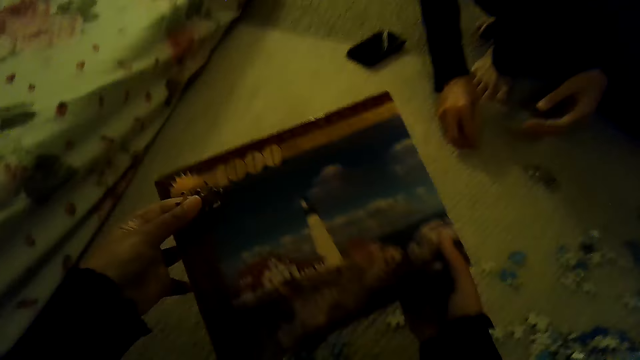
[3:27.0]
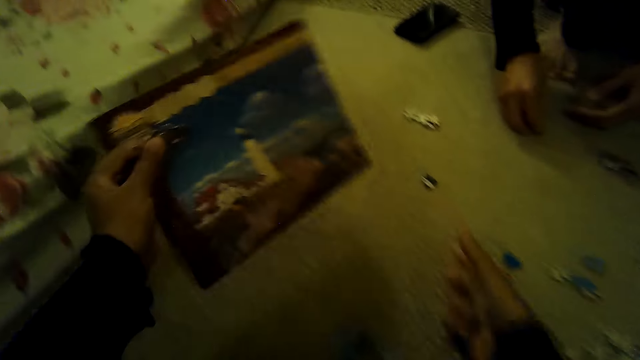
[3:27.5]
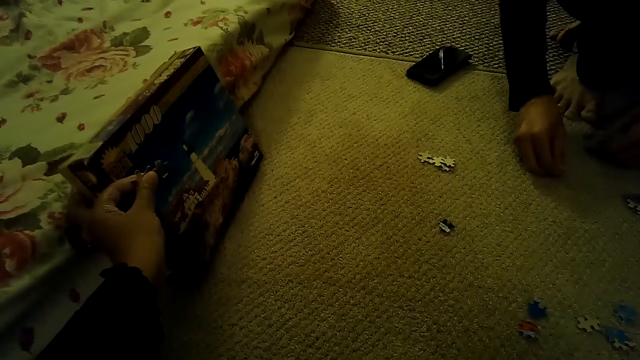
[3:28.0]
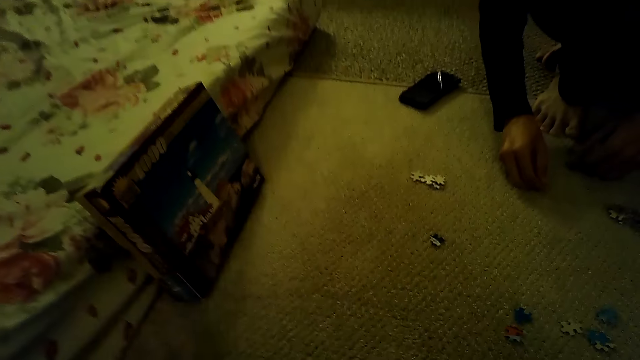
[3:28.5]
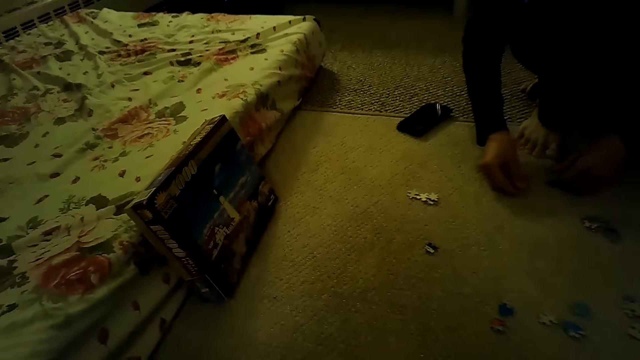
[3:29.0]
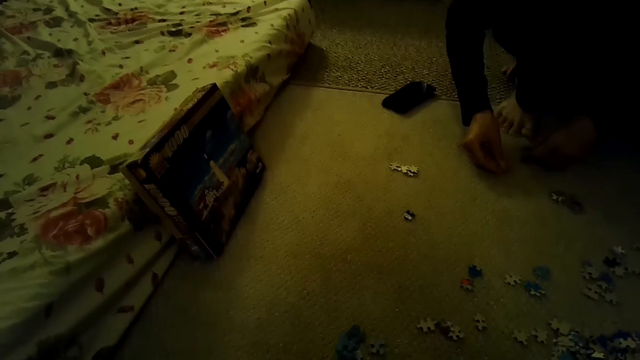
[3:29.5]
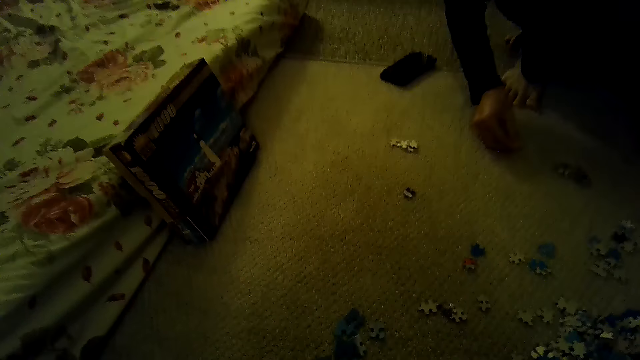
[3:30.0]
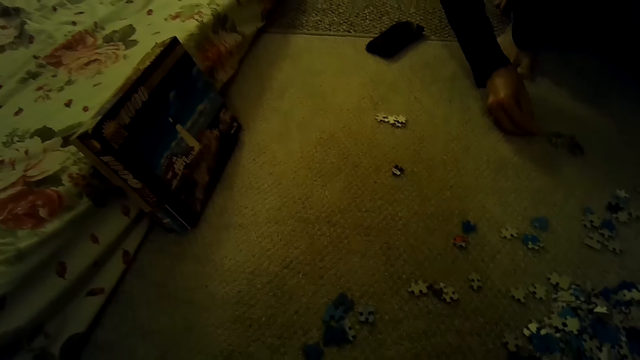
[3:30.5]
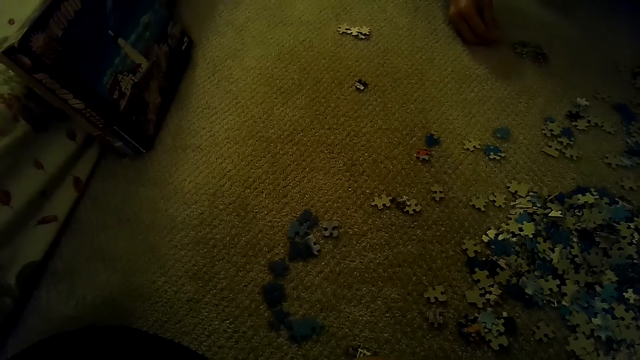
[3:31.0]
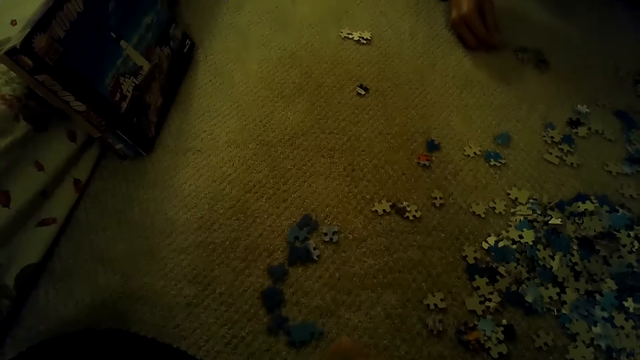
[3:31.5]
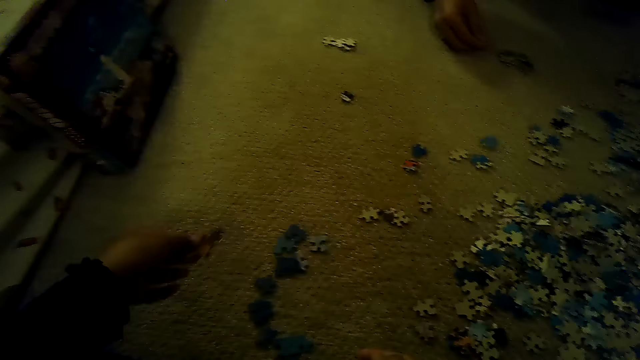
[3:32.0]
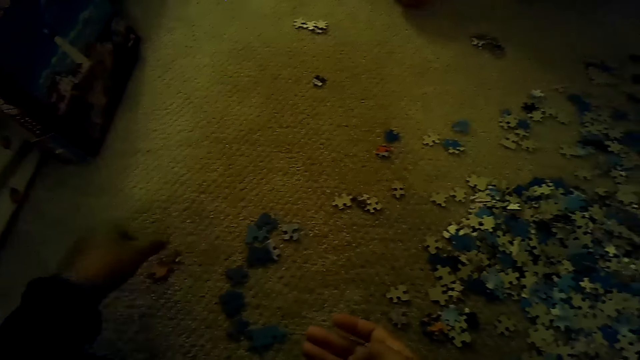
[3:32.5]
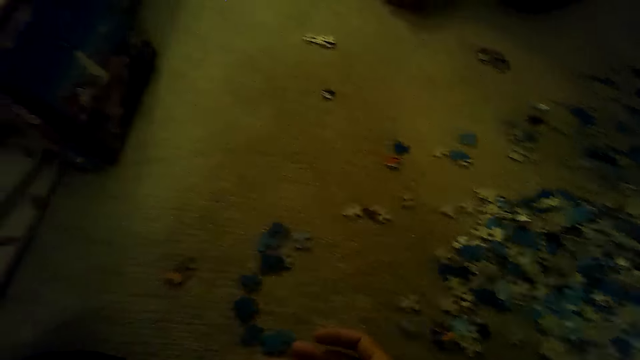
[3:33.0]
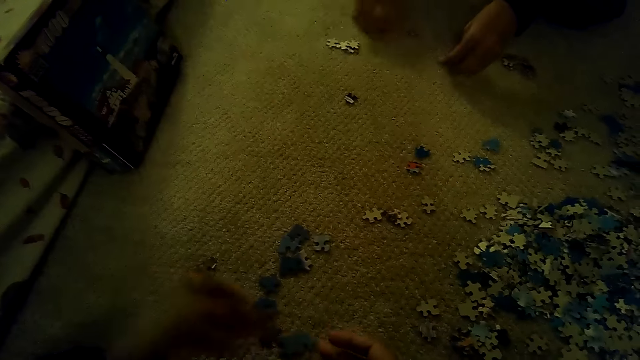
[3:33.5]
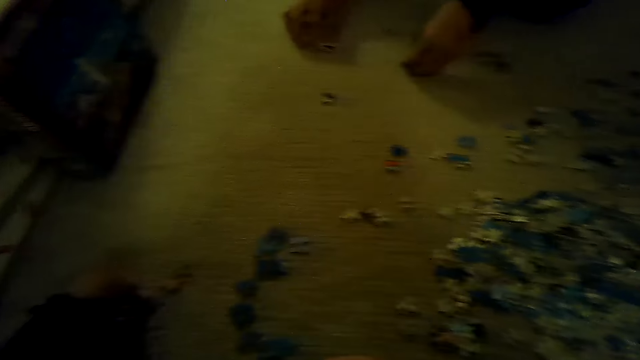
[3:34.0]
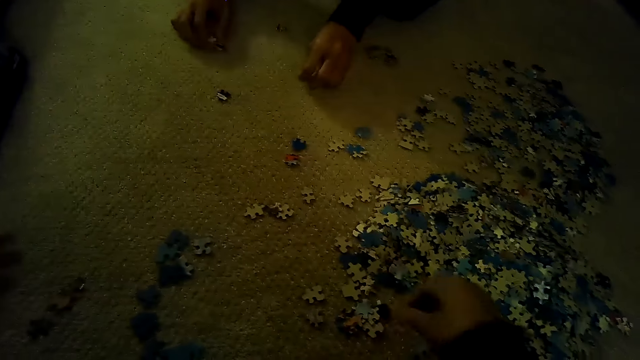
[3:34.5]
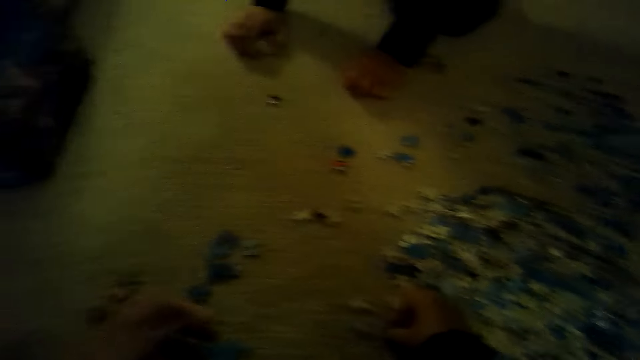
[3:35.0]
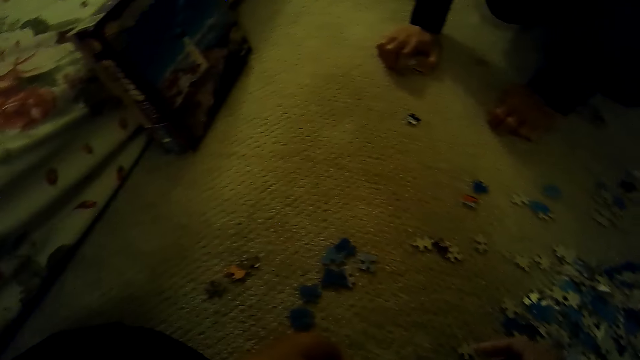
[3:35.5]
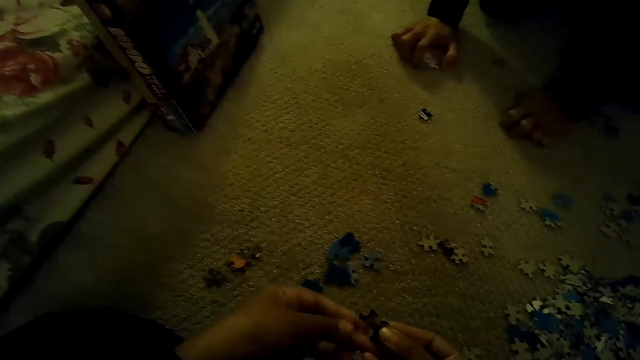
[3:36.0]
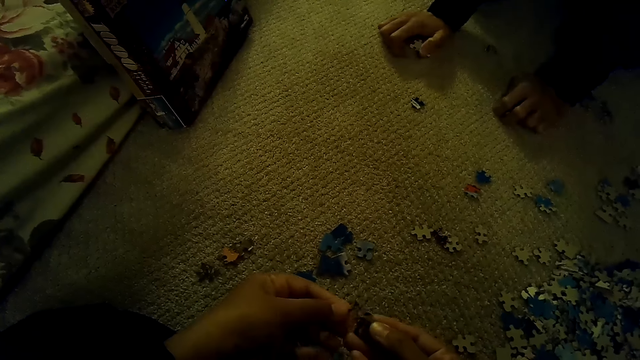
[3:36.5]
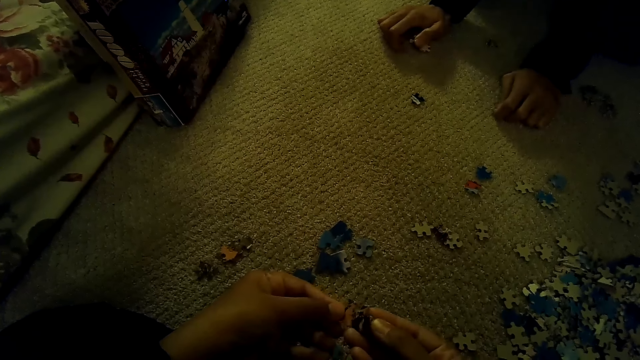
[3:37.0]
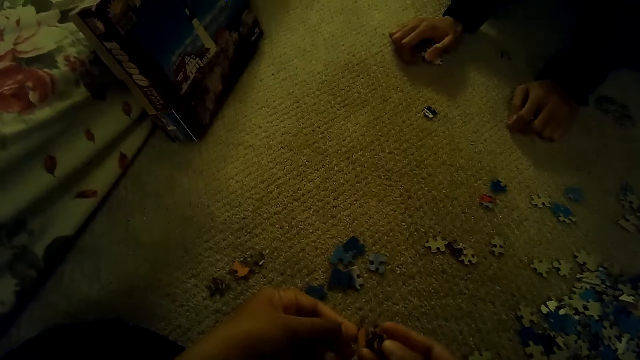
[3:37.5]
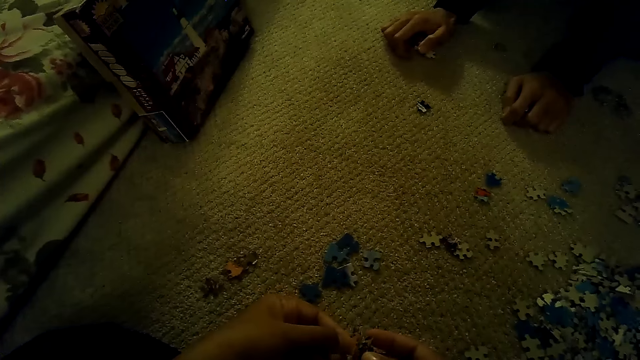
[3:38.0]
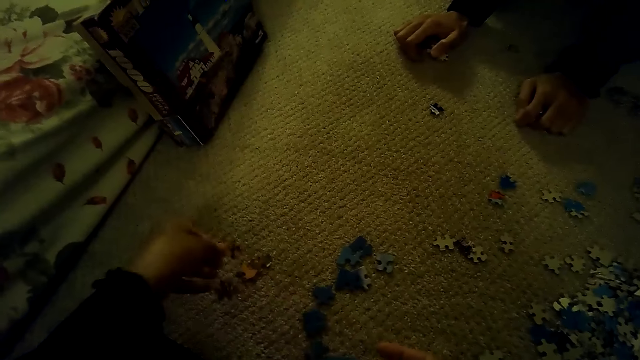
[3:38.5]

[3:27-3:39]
The camera wearer moves the box to the left hand and drops the box on the floor. They sort the pieces of the jigsaw puzzle and play the jigsaw puzzle. A man sorts the pieces of the jigsaw puzzle and stares at the box. The camera wearer stares at the box.

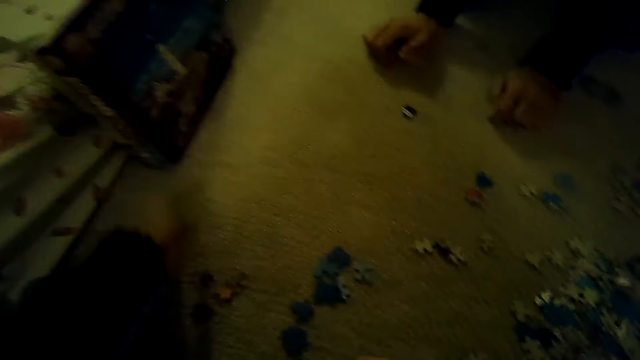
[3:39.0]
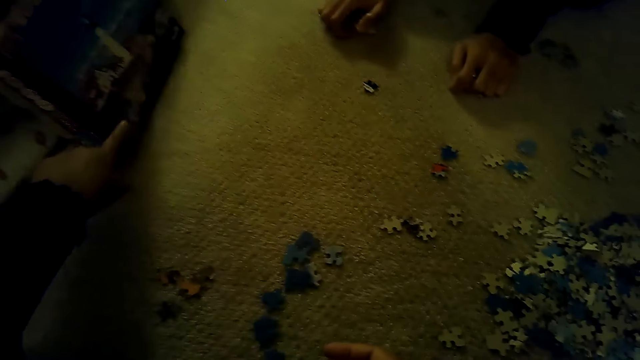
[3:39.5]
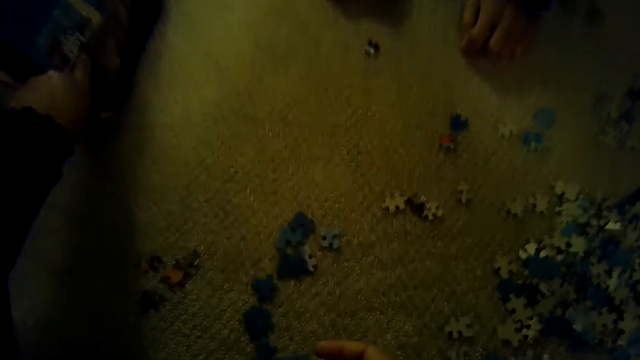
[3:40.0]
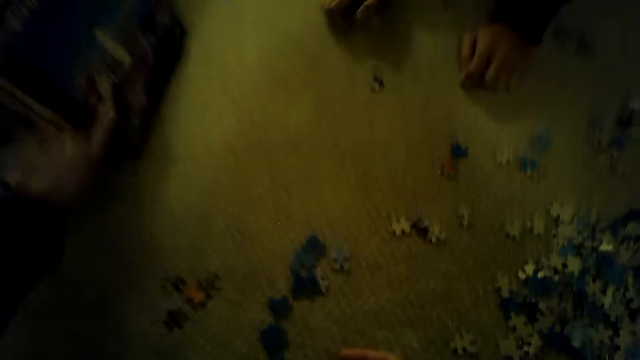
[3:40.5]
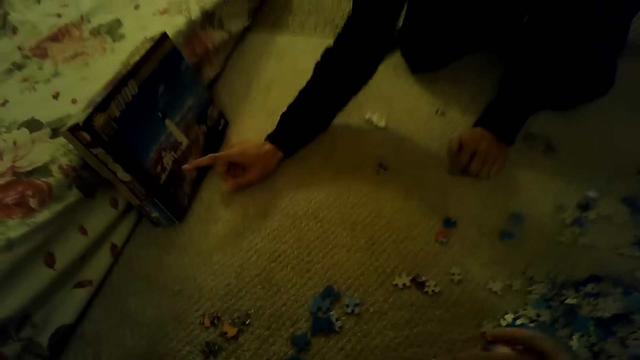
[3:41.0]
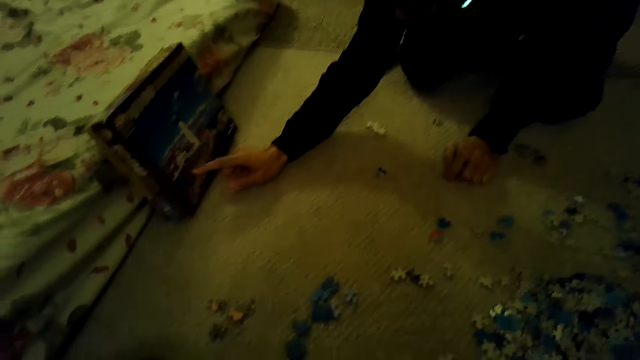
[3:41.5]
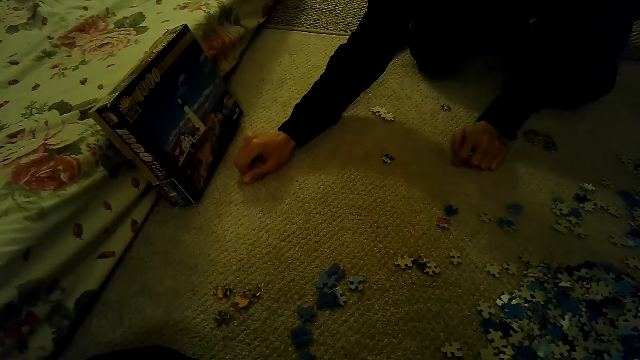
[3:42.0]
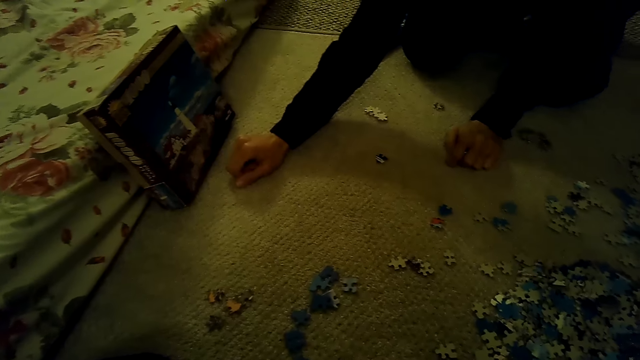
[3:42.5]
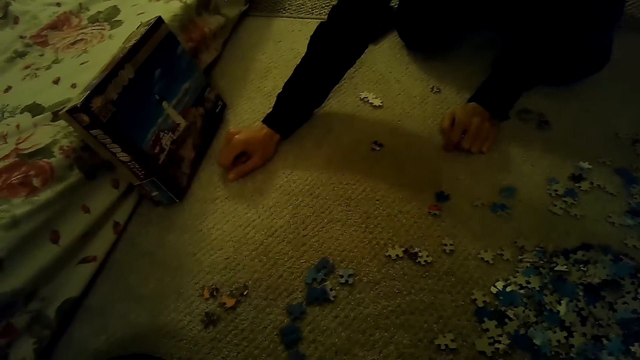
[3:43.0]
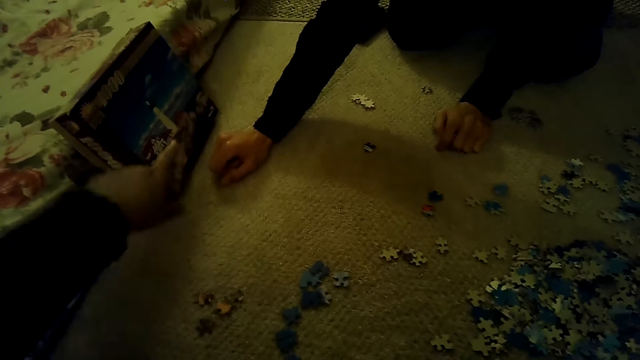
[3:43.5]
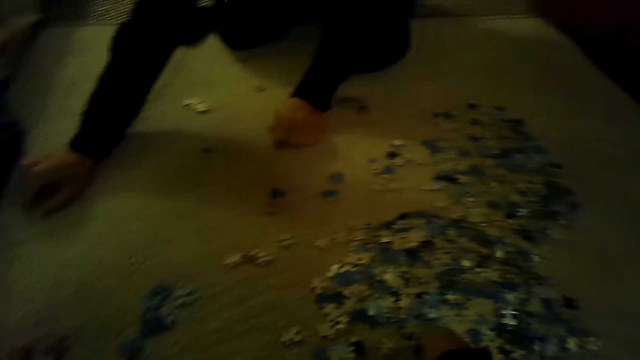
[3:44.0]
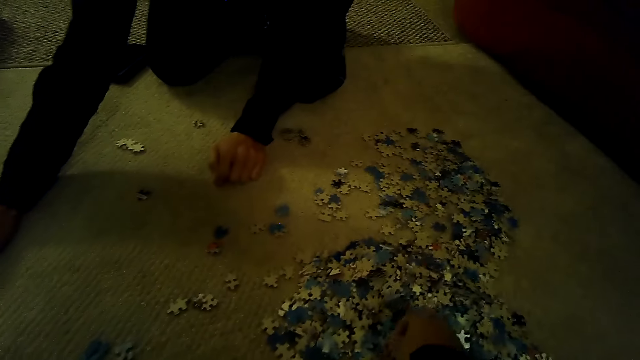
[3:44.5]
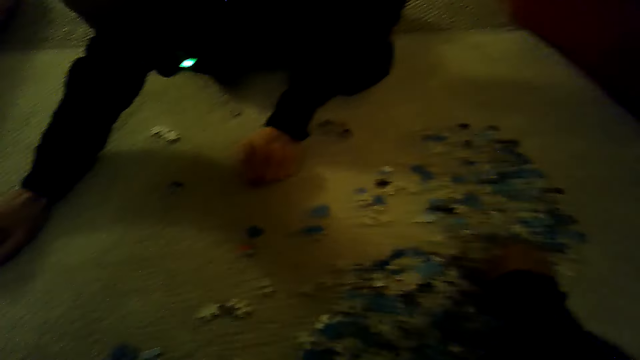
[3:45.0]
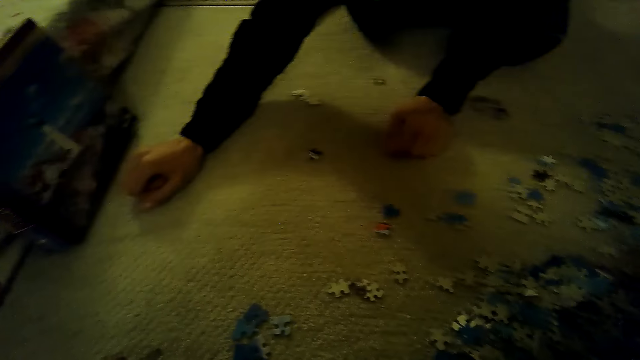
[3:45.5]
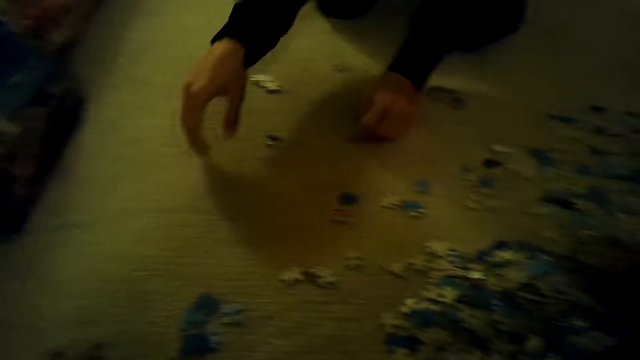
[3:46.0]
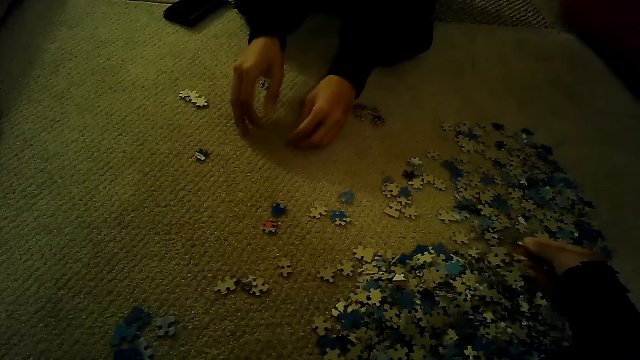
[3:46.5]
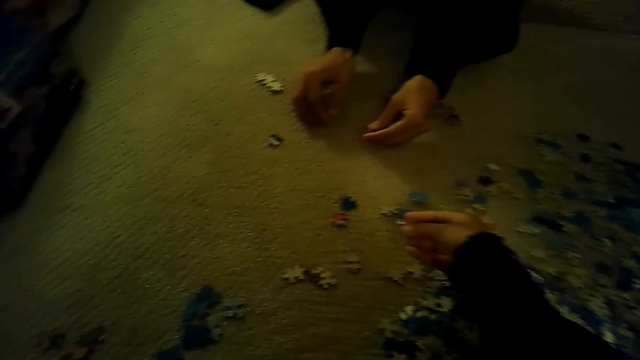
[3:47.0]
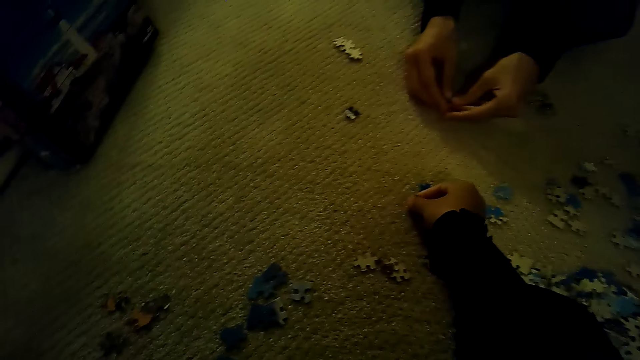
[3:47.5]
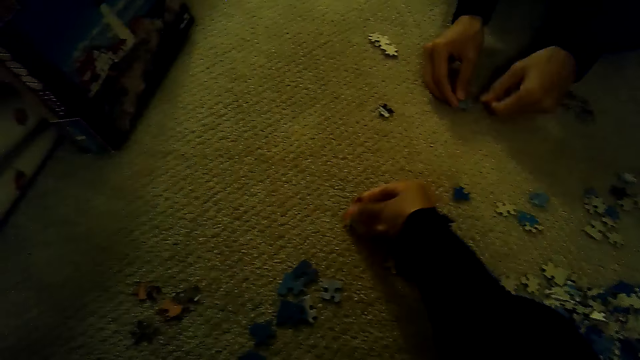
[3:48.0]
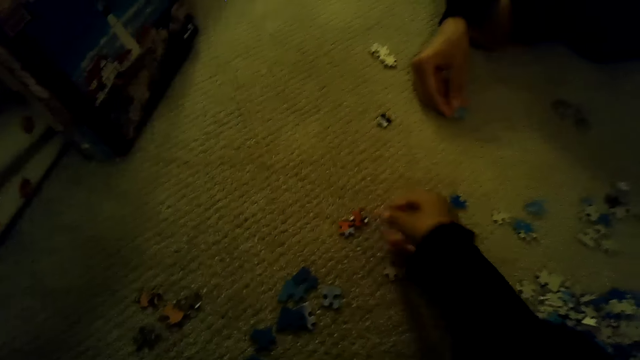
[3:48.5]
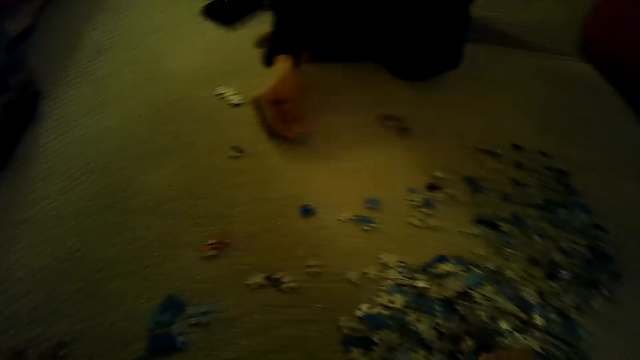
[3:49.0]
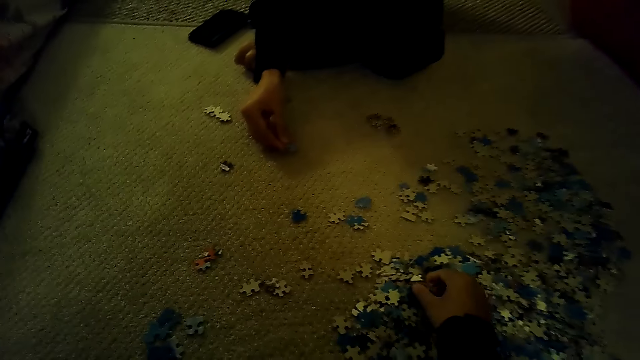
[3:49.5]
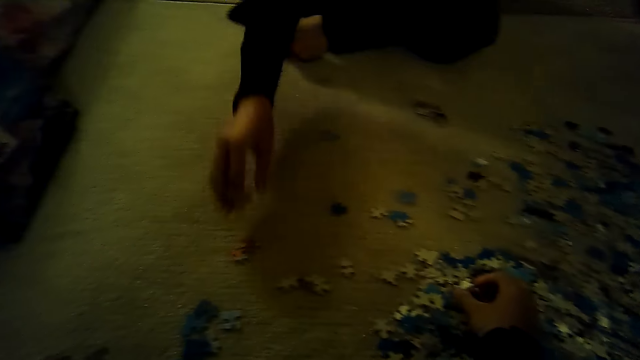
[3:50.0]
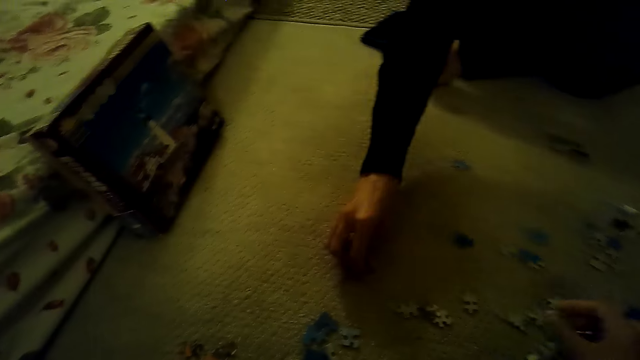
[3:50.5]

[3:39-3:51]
The camera wearer sorts the pieces of the jigsaw puzzle. They touch the box with the left hand. A man touches the box with the right hand, points at the box and stares at the box. The camera wearer stares at the pieces of the jigsaw puzzle. They play the jigsaw puzzle and sort the pieces of the jigsaw puzzle. The man sorts the pieces of the jigsaw puzzle.
